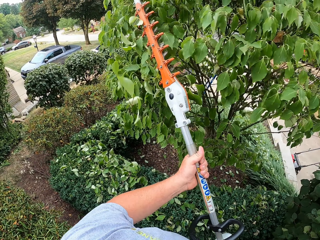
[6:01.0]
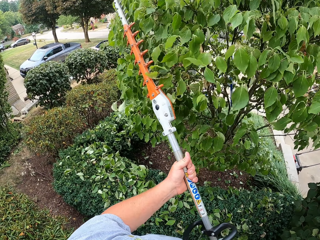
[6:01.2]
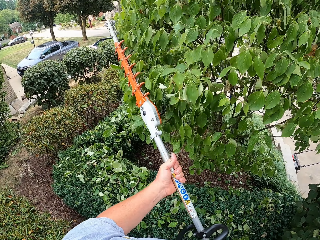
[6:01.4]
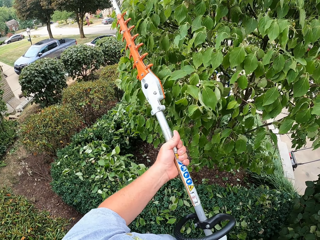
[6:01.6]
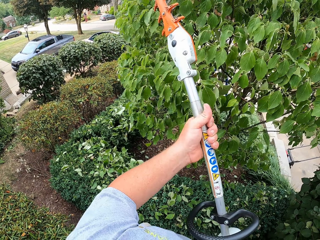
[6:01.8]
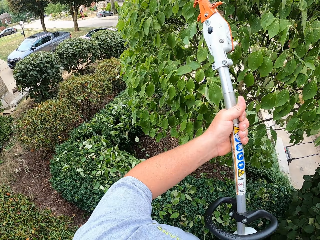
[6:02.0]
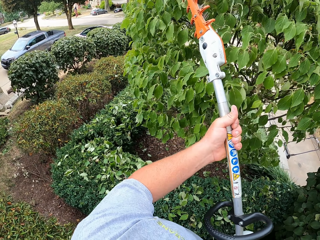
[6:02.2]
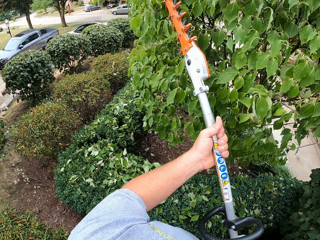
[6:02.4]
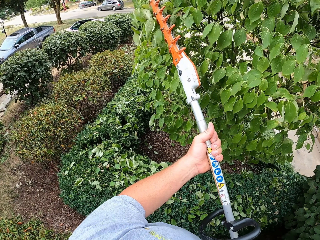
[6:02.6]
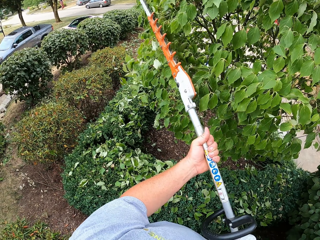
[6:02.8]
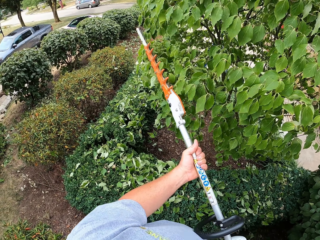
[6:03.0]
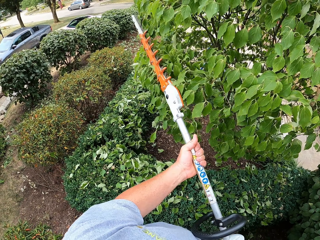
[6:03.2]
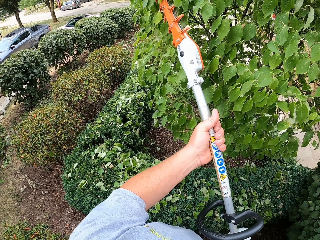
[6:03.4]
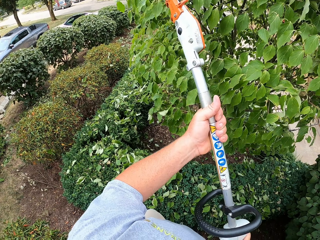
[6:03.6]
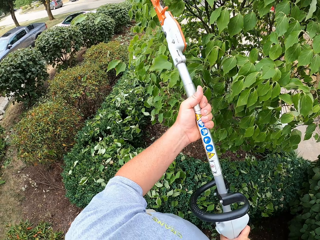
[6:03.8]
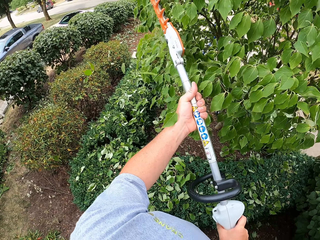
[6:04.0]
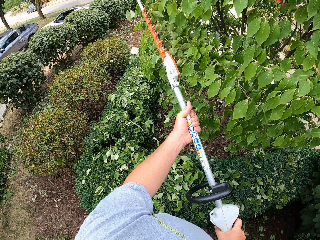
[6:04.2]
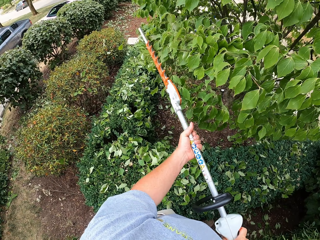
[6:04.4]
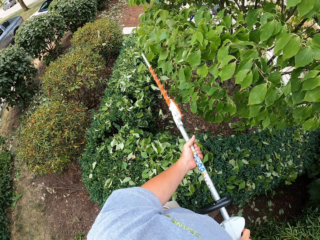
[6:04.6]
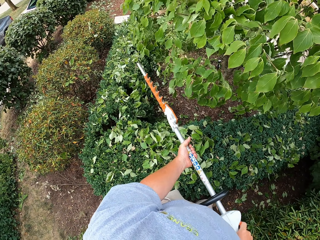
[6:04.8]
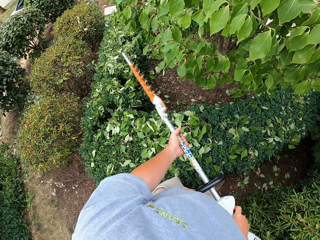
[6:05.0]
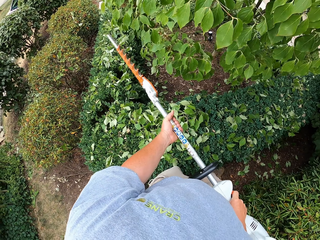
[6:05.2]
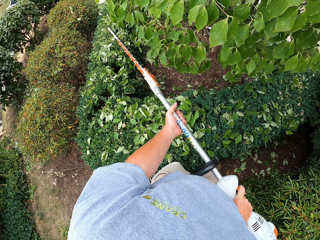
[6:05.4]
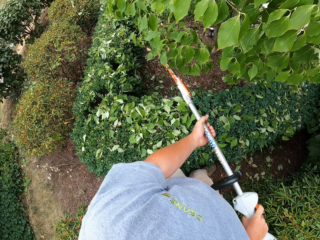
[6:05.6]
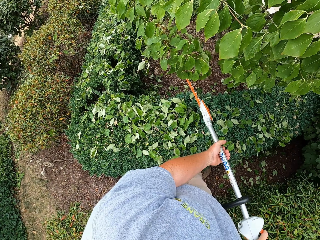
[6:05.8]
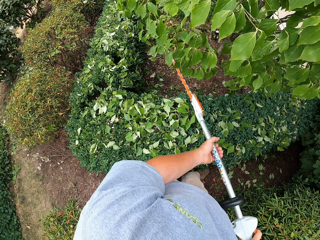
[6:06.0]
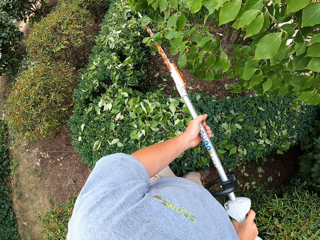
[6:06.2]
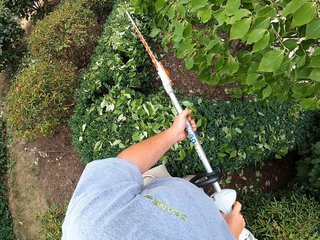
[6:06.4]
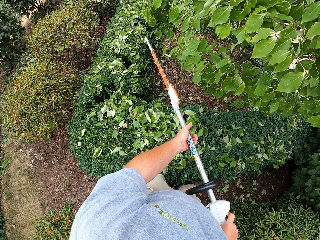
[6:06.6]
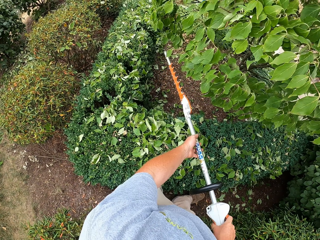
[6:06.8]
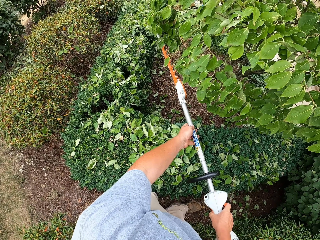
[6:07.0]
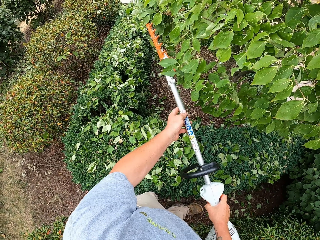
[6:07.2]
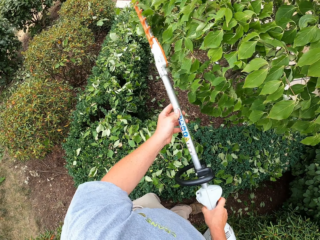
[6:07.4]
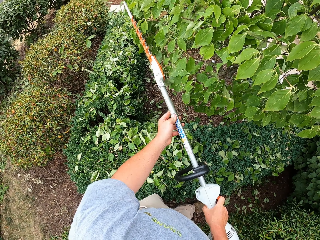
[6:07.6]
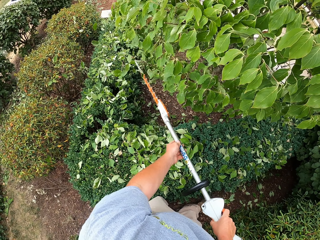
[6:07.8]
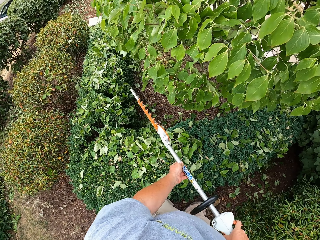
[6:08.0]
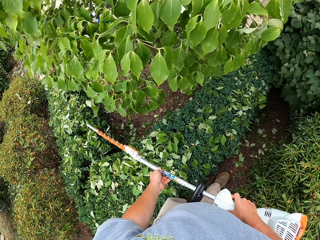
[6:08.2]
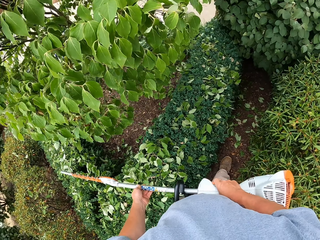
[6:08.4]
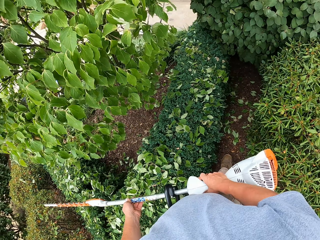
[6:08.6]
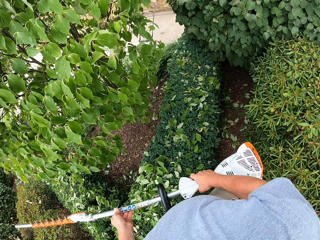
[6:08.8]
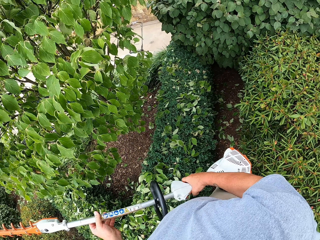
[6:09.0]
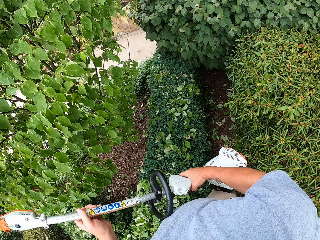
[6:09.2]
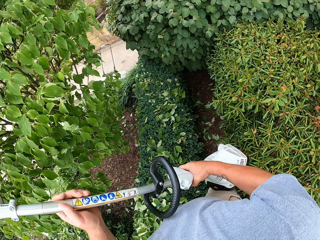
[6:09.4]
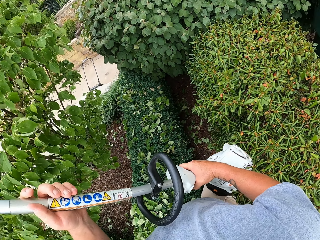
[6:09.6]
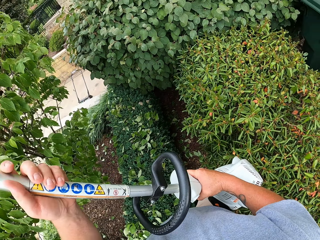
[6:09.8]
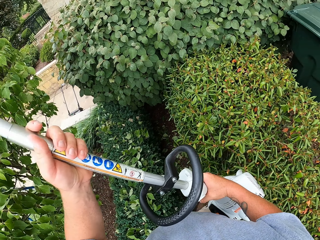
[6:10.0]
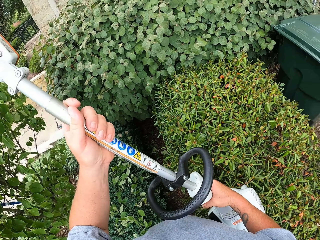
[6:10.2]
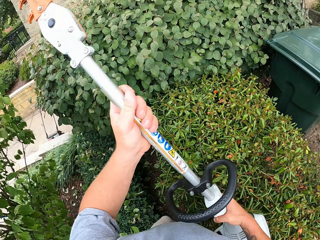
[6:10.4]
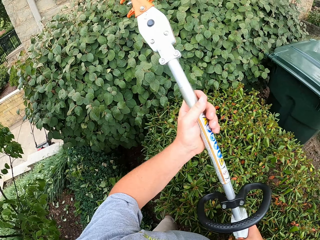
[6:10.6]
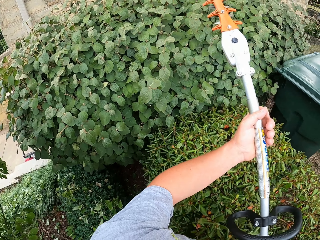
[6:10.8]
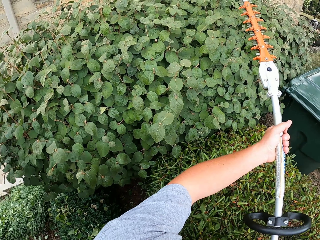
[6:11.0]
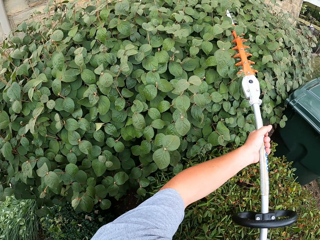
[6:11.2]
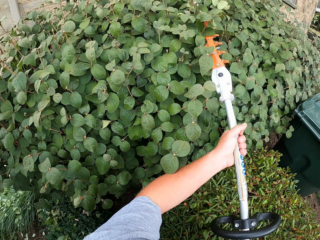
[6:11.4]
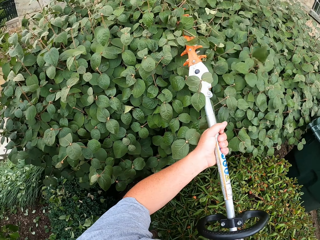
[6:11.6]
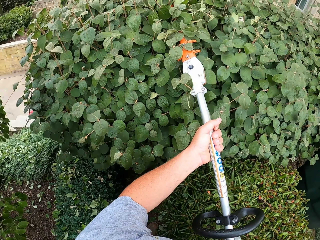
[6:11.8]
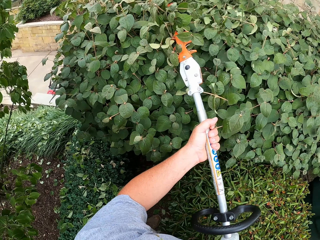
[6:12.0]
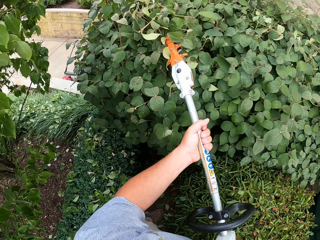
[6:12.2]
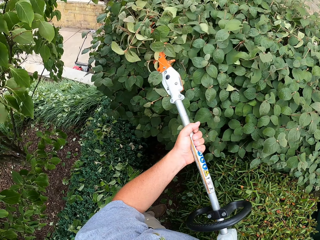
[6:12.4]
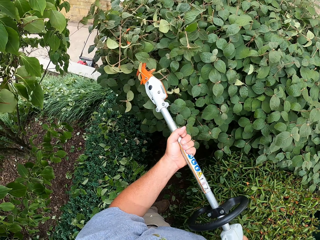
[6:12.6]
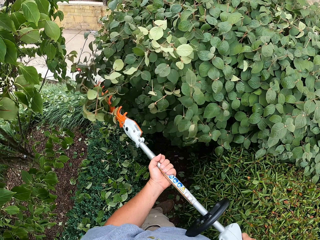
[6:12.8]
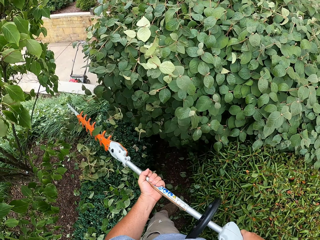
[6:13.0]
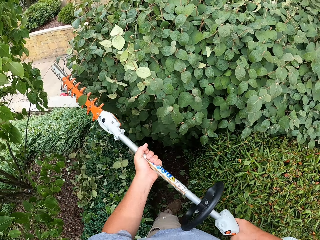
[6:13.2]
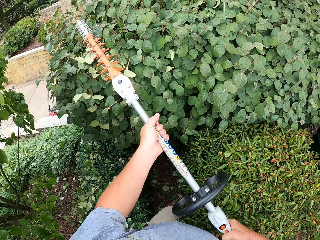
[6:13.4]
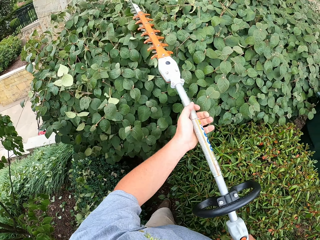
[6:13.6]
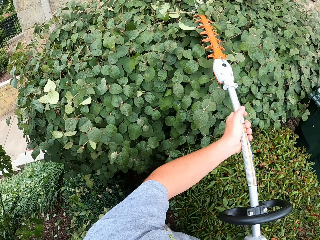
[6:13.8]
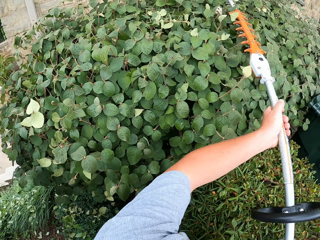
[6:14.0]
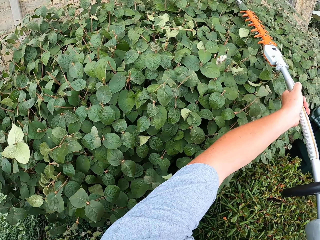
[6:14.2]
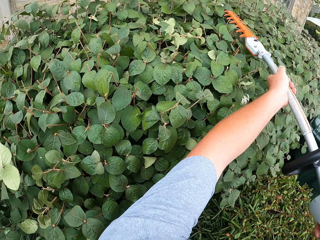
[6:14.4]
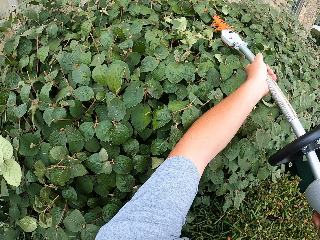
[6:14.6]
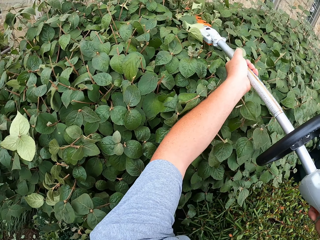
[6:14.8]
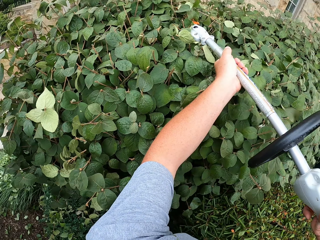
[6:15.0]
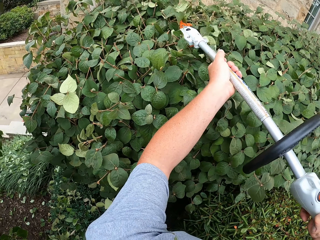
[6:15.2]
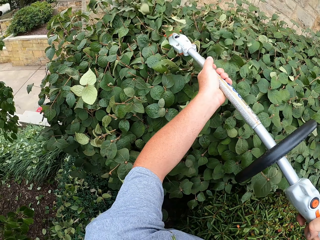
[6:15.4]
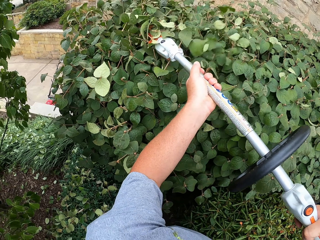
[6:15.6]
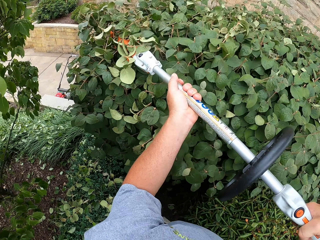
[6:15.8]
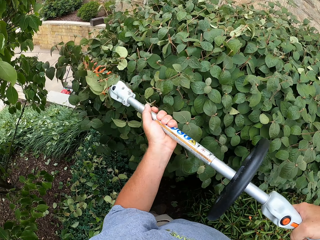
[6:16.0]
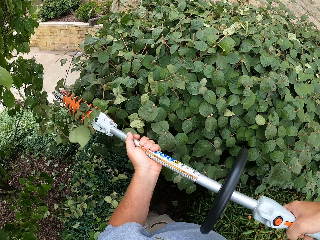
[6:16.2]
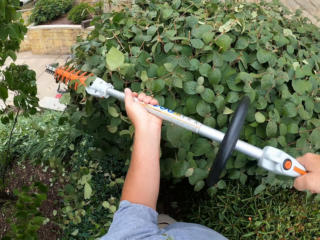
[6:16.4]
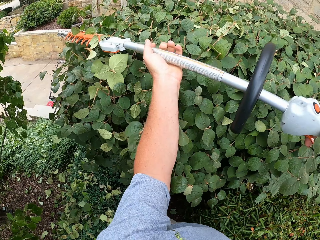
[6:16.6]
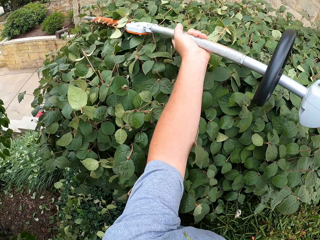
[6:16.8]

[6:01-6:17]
The camera wearer trims the tree with a hedge trimmer. They remove the hedge trimmer from the tree. They trim the leaves on the tree with the hedge trimmer.

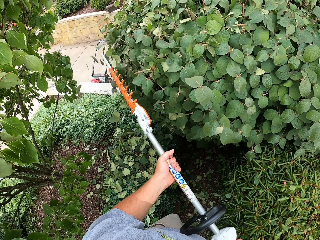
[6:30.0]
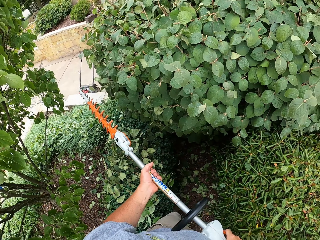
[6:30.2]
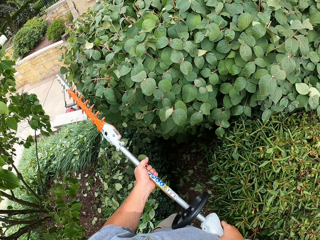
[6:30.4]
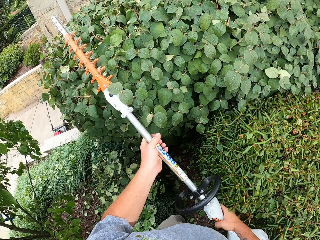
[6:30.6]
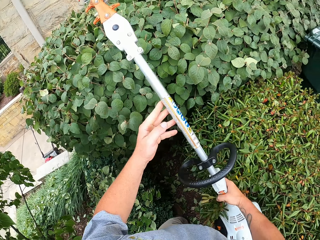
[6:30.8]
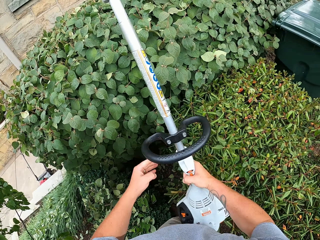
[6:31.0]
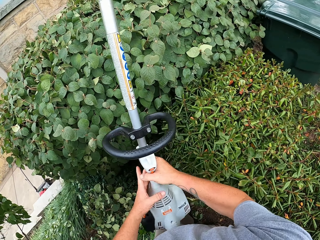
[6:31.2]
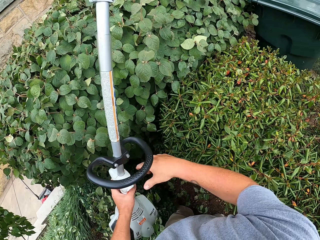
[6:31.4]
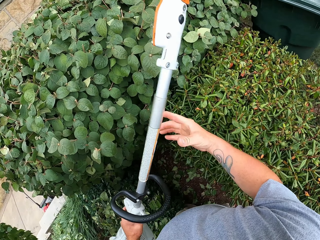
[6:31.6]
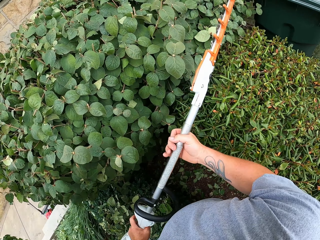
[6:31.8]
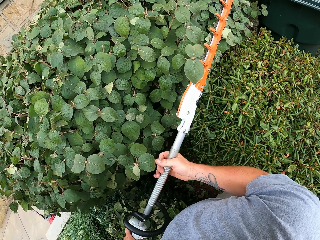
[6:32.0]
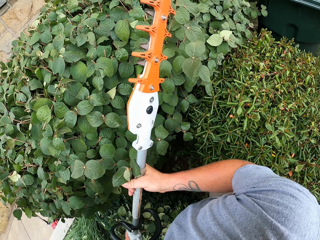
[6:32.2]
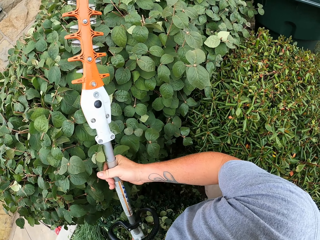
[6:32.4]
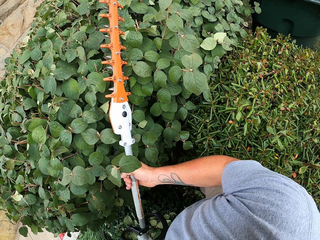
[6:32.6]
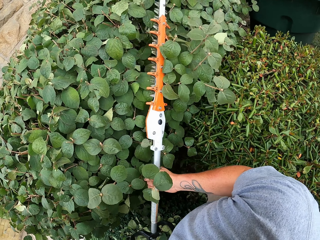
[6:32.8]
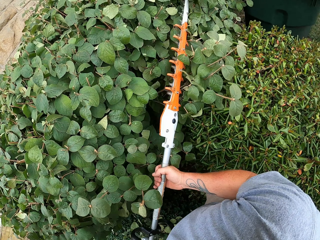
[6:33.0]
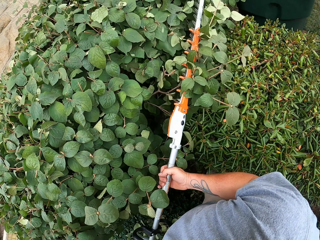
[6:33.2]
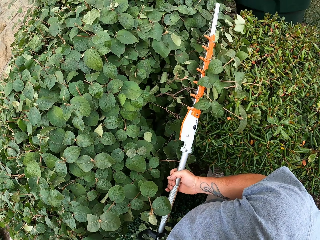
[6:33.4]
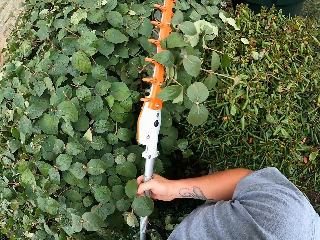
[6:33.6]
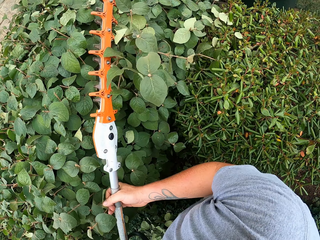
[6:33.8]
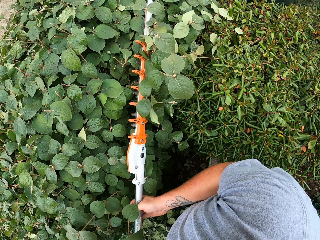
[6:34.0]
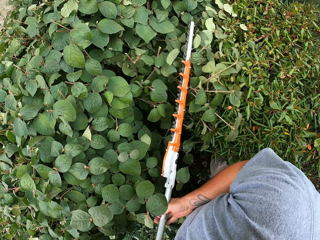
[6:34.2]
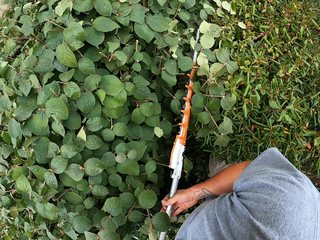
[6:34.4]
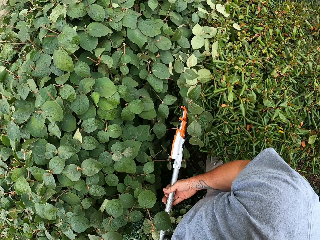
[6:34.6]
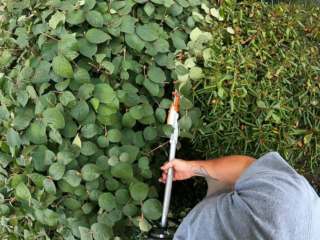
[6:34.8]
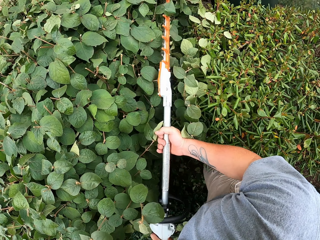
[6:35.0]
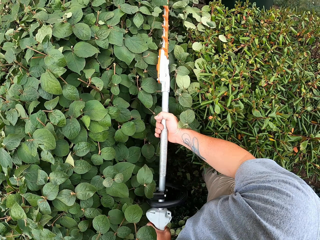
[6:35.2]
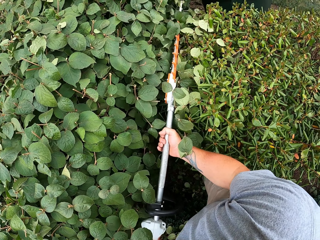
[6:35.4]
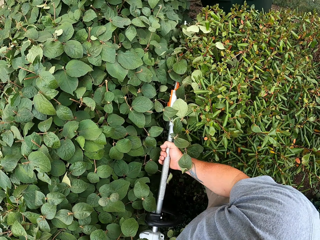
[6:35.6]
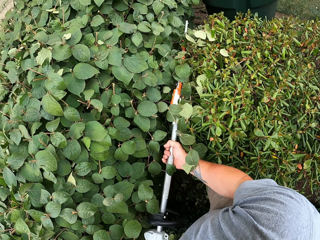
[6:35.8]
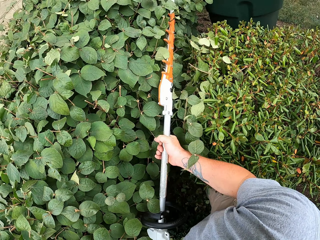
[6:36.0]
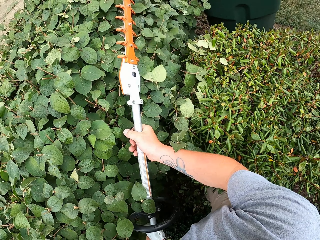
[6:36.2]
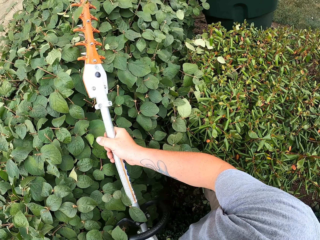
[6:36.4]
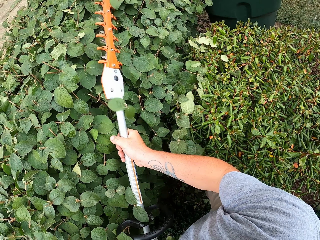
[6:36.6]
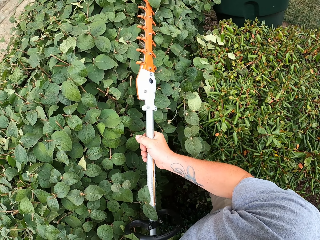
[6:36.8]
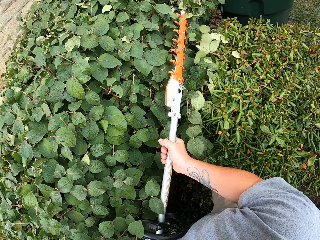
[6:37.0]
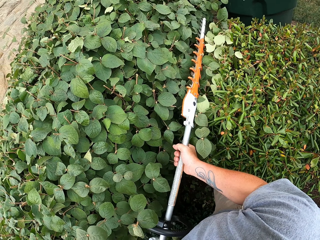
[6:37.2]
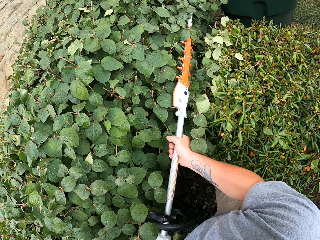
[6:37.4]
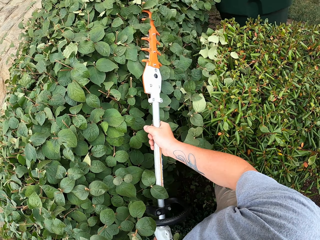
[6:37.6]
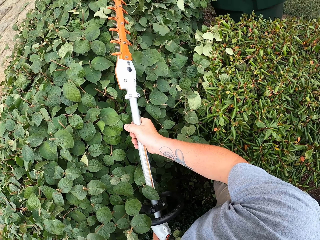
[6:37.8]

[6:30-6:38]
The camera wearer removes the hedge trimmer from the tree. They trim the leaves on a tree with the hedge trimmer.
